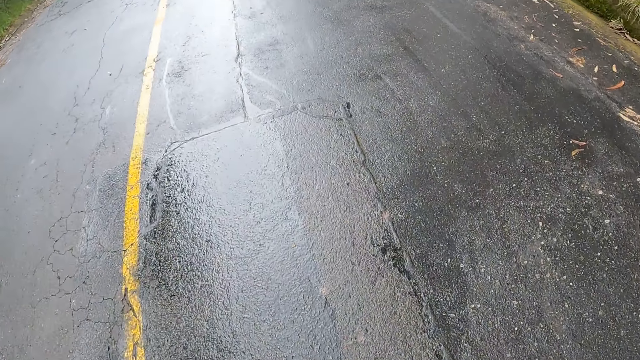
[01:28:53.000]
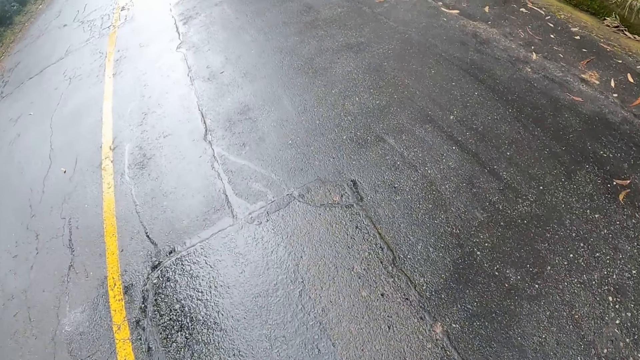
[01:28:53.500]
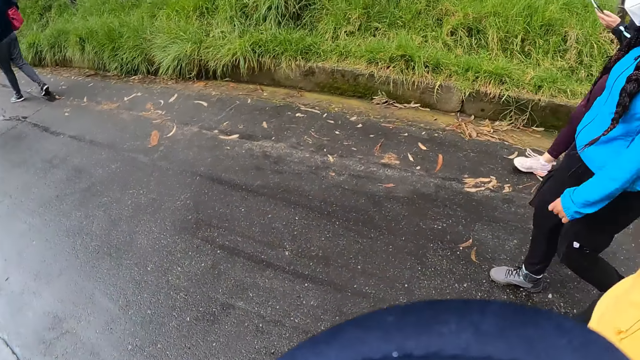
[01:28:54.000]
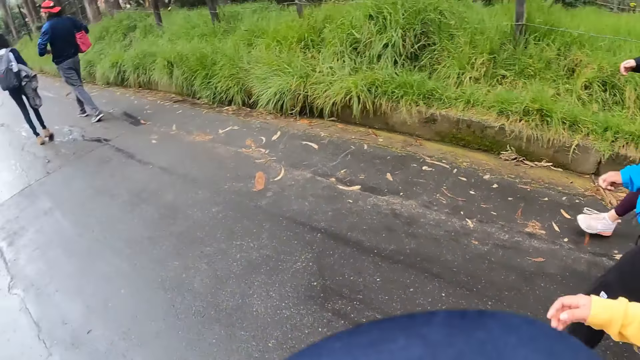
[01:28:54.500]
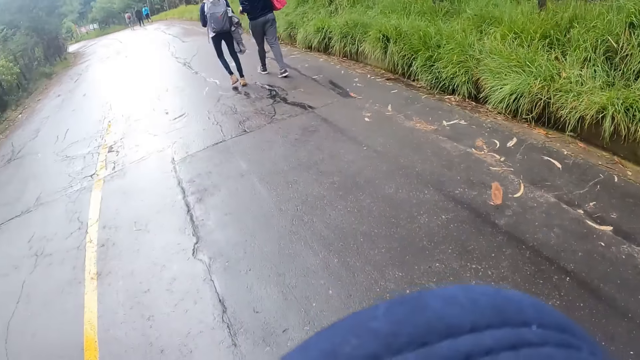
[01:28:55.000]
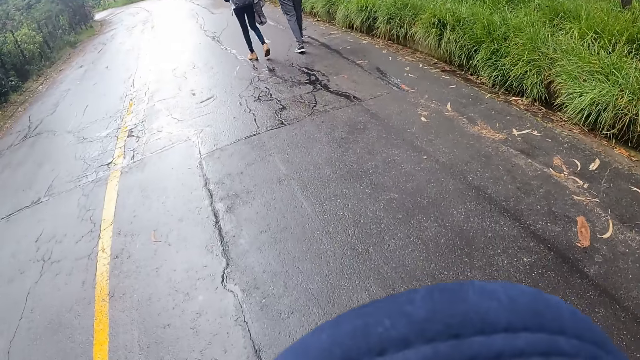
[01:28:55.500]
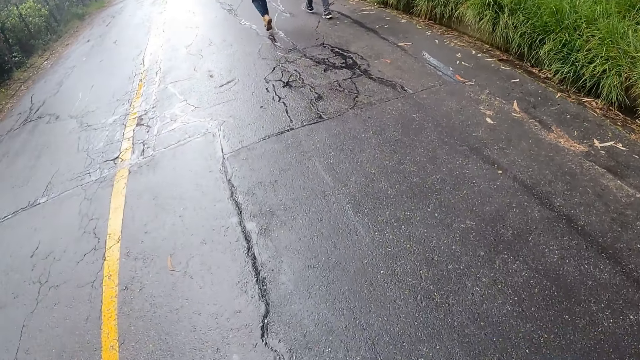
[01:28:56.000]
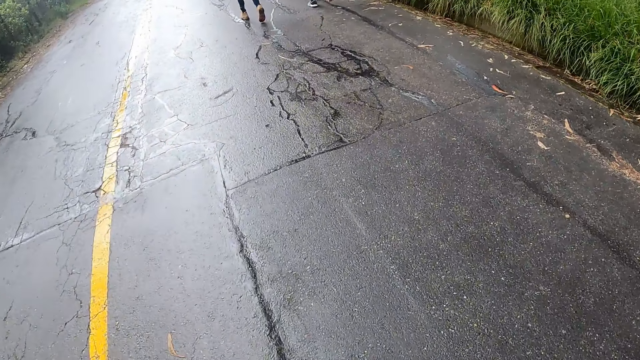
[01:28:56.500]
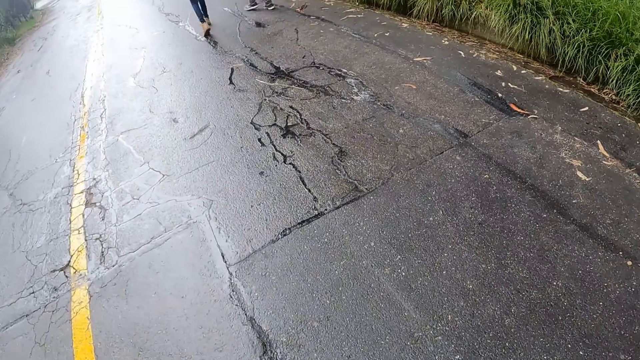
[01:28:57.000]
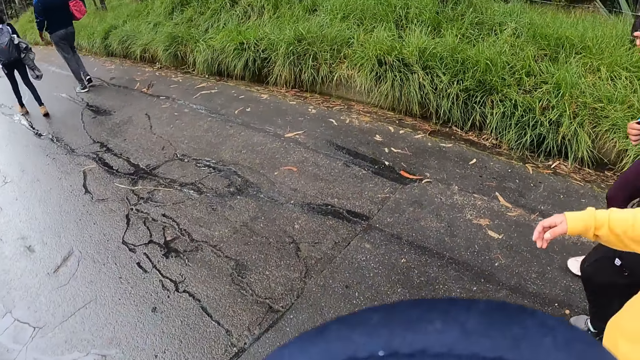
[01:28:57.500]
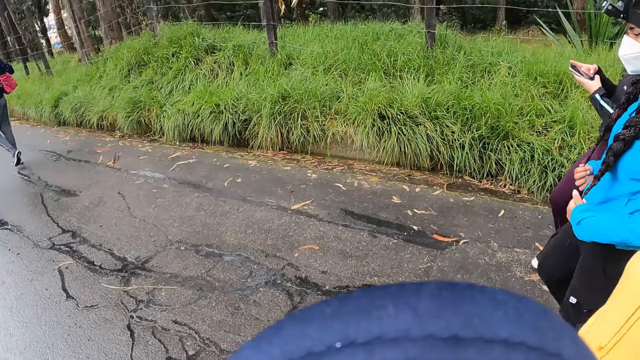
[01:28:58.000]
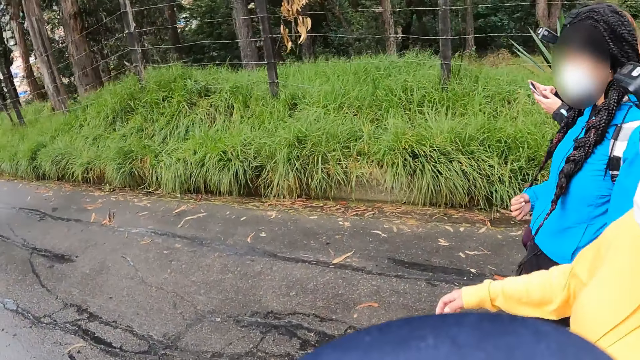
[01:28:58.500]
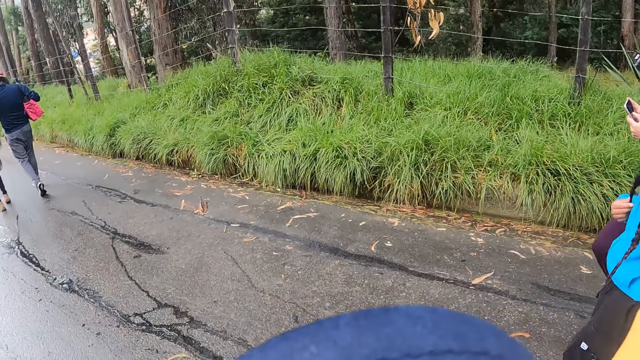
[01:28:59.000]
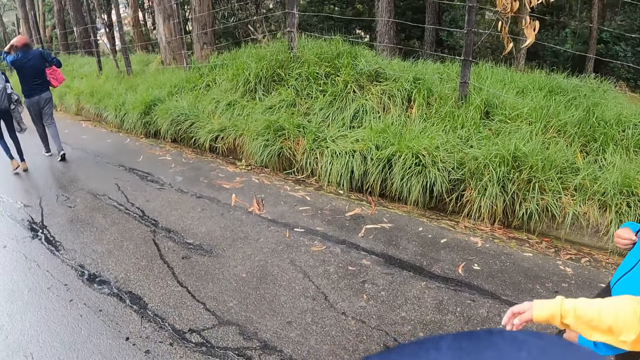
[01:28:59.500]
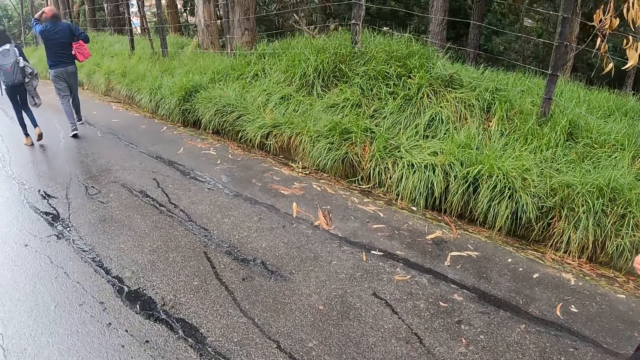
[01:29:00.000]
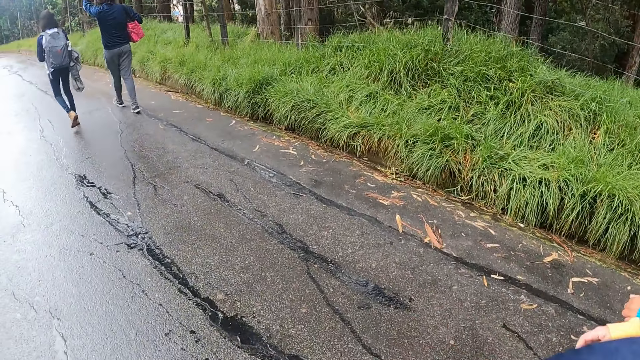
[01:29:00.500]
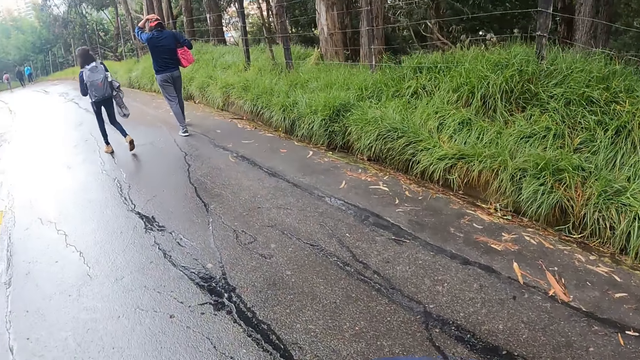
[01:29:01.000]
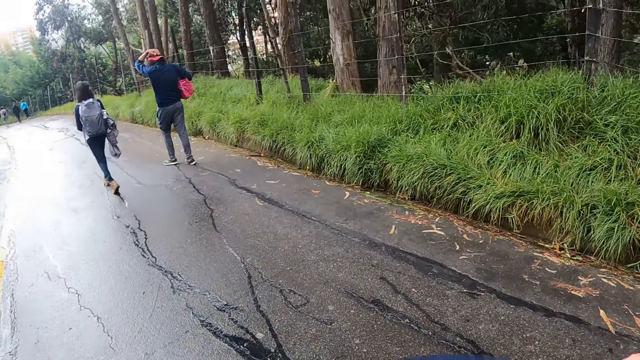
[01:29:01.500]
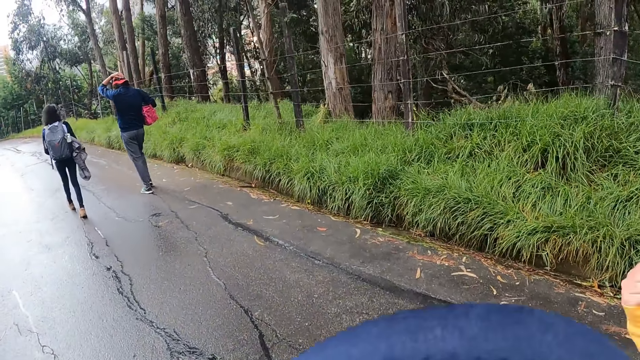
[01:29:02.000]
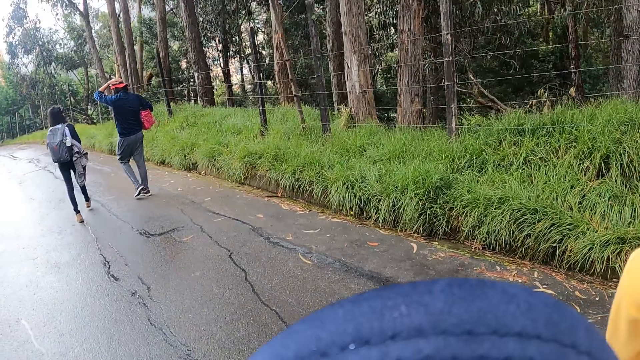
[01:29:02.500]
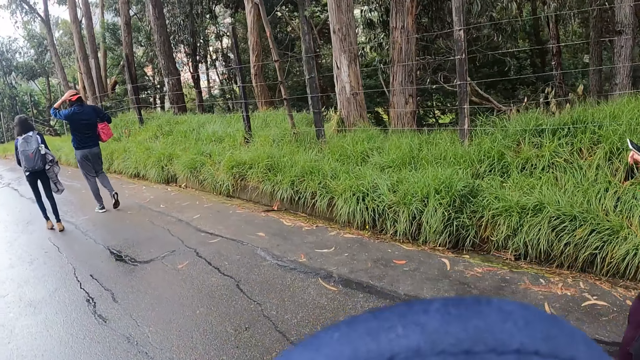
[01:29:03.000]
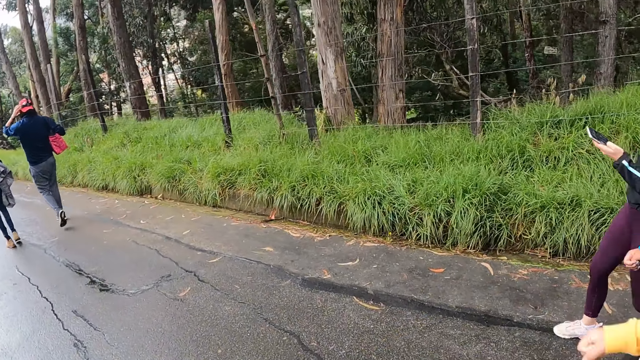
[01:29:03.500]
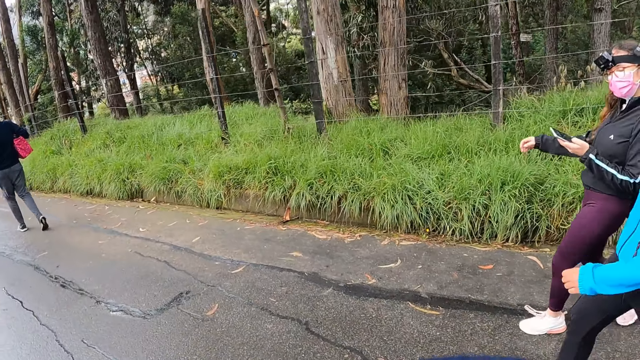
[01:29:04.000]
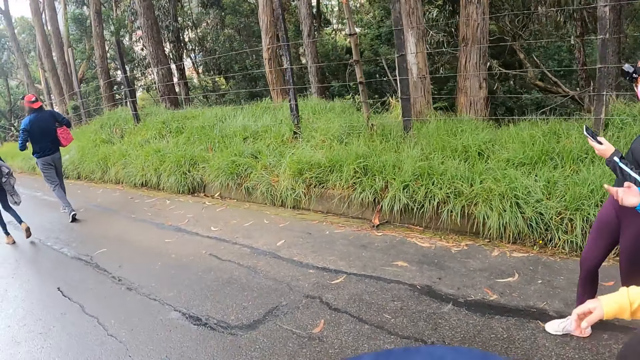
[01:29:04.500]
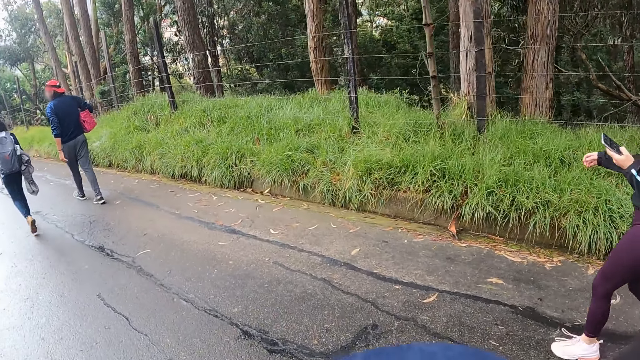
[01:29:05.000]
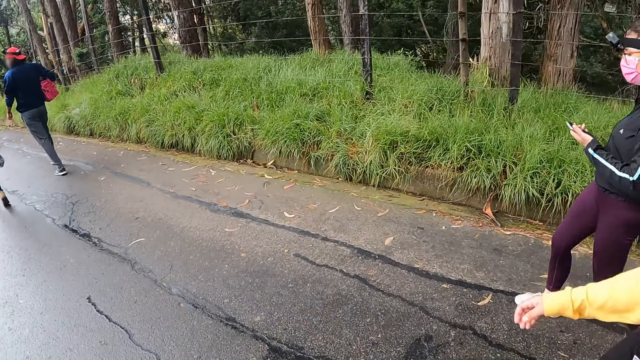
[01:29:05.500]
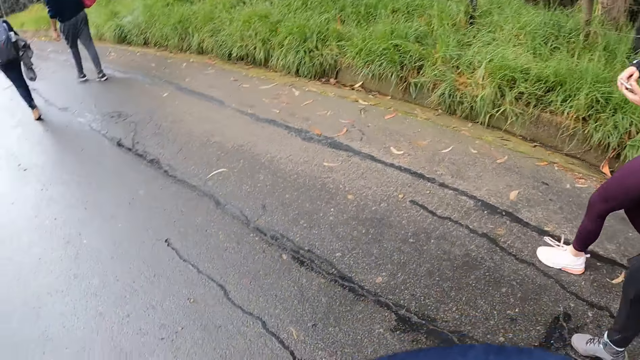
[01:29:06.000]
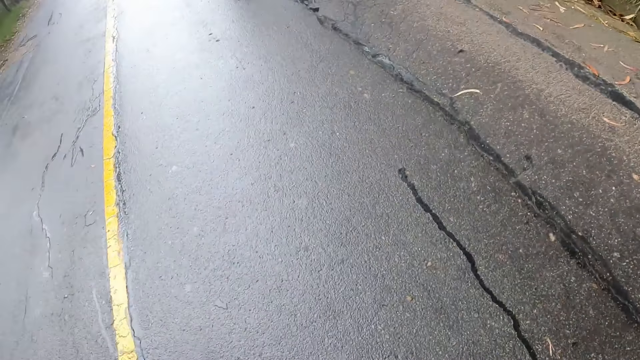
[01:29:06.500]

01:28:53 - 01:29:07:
A woman operates a phone with her left hand. She operates the phone with both hands. A man rubs a cap on his head with his left hand. A lady touches her jacket. Another lady moves her hands. The woman operates the phone with her left hand. The man touches his head. He carries something in hand. He walks beside another lady.

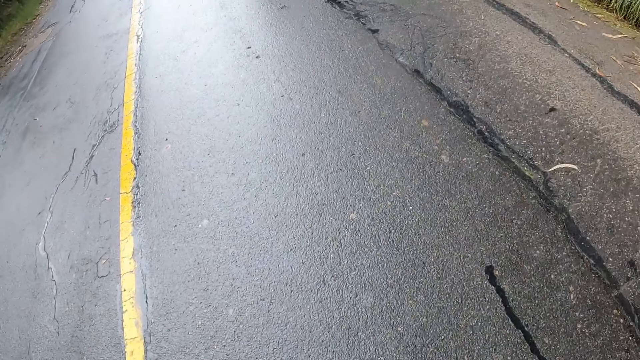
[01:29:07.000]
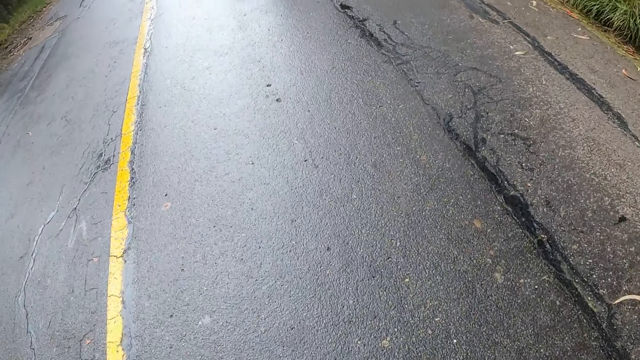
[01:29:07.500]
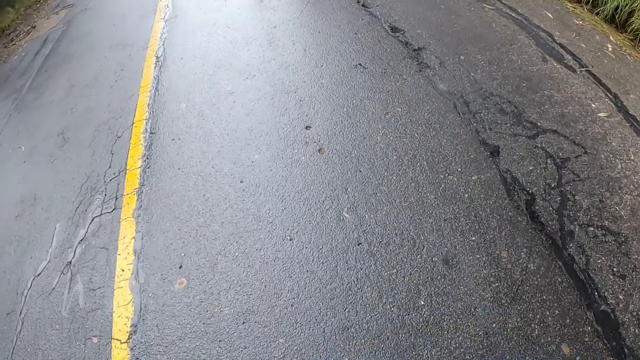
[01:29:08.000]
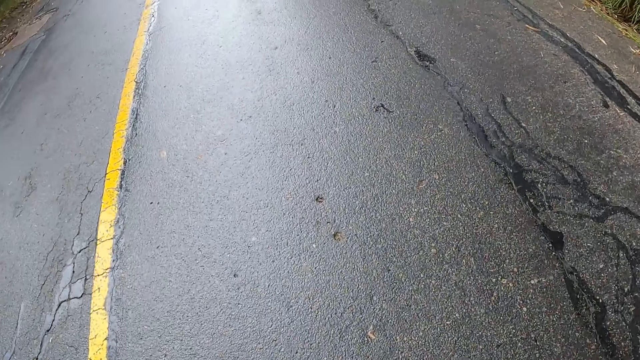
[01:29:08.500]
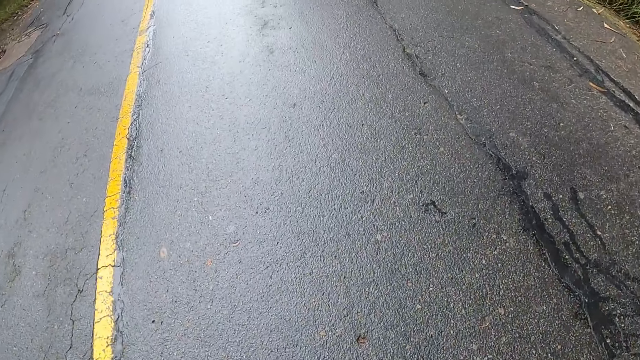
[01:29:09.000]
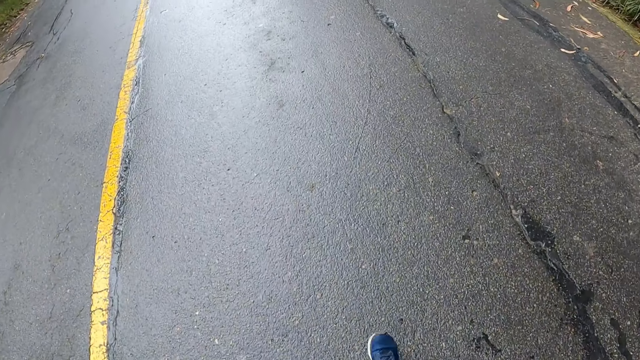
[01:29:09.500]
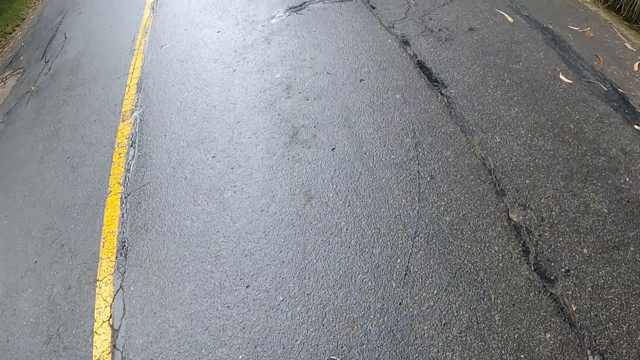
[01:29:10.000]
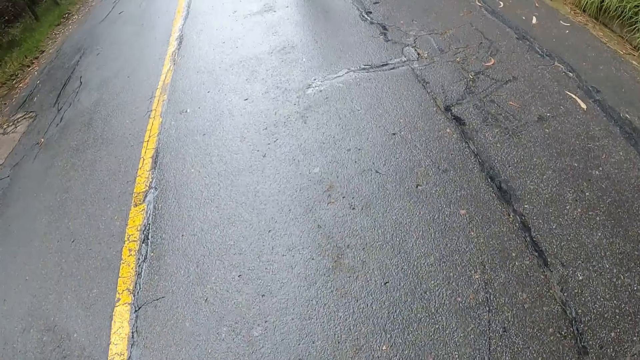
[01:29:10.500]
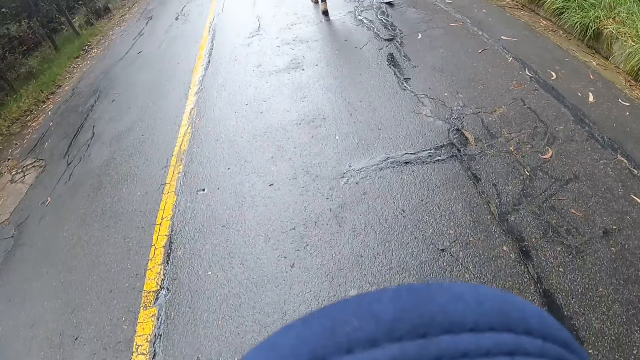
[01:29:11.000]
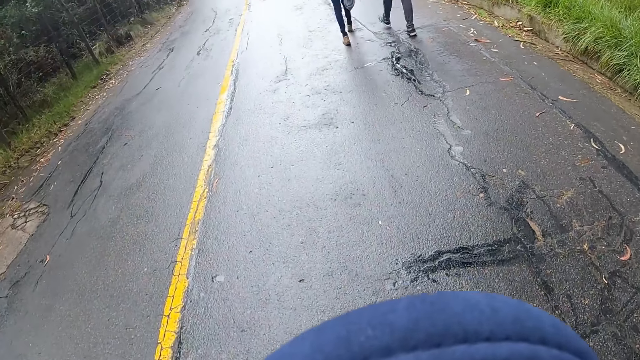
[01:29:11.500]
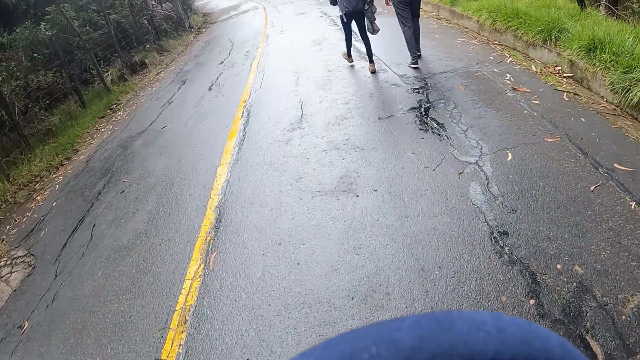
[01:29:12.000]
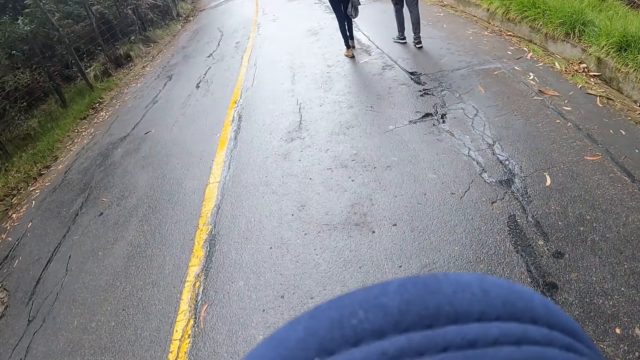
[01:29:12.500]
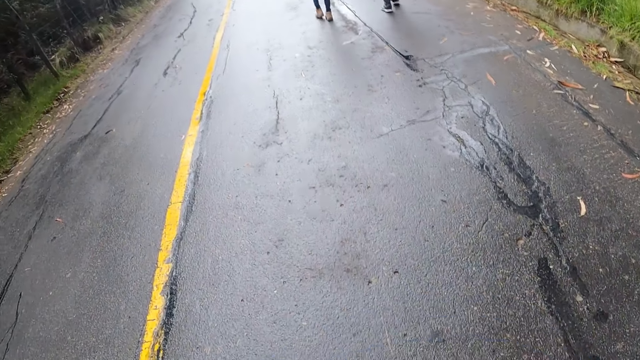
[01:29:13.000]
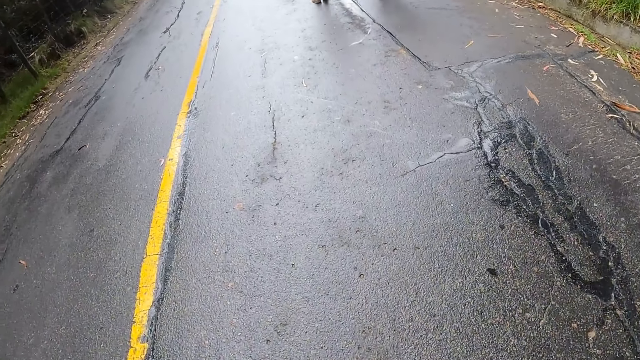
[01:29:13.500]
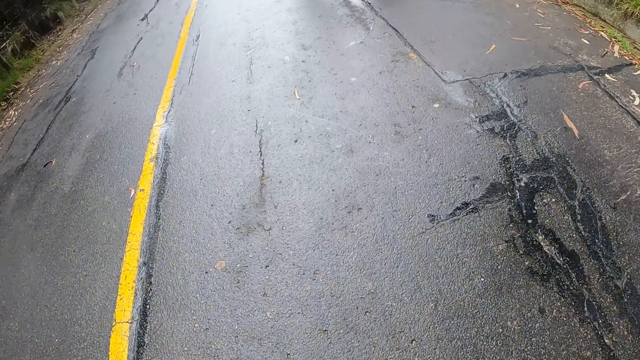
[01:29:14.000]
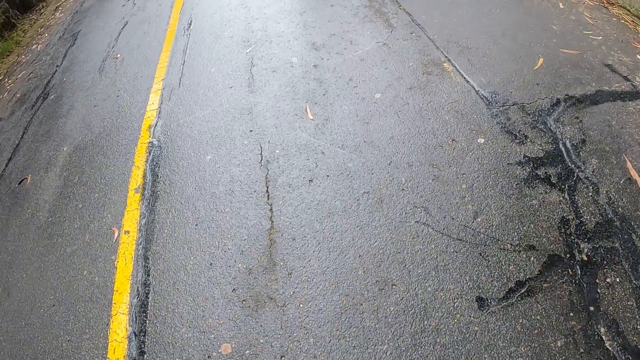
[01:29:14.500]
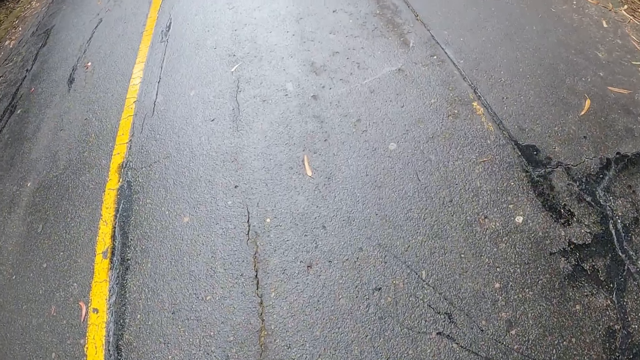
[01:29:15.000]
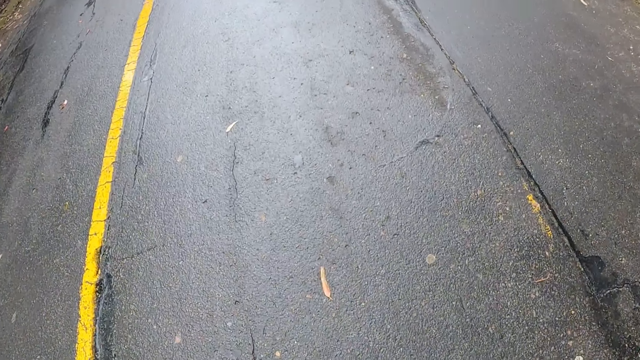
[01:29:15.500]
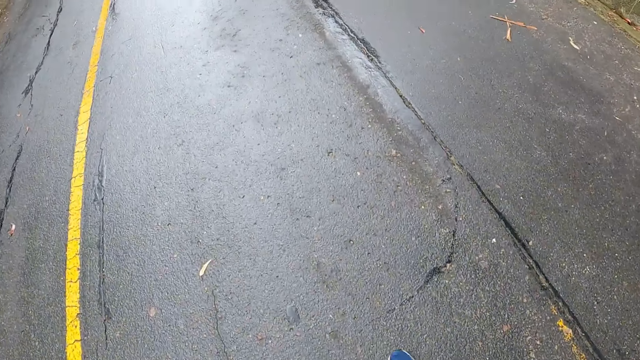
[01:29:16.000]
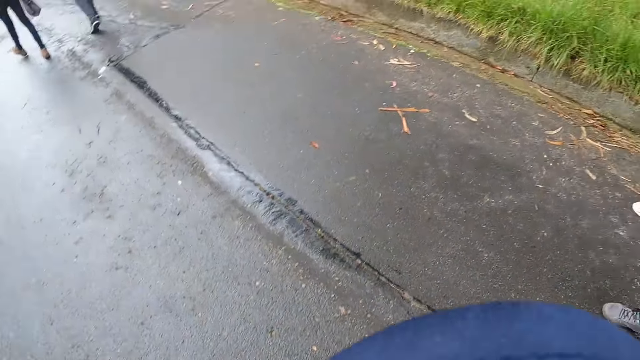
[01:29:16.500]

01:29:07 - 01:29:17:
A lady and a man walk in front of the camera wearer.
